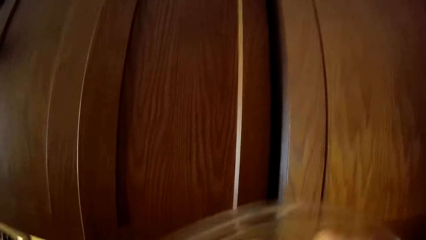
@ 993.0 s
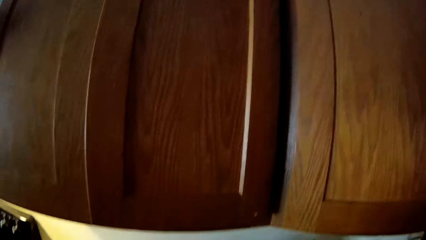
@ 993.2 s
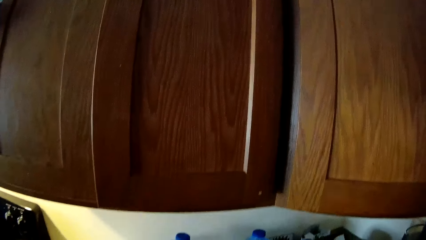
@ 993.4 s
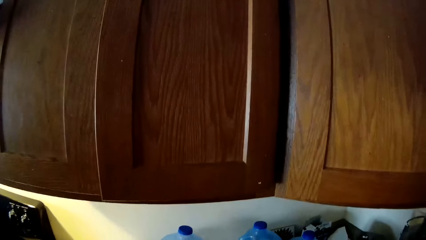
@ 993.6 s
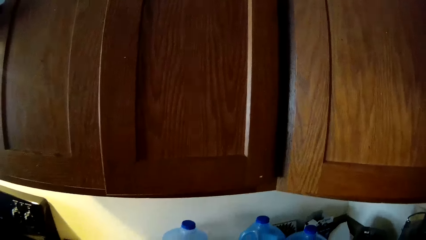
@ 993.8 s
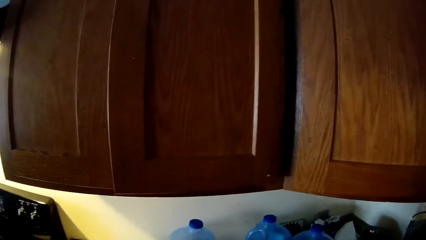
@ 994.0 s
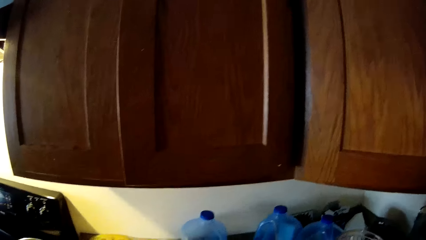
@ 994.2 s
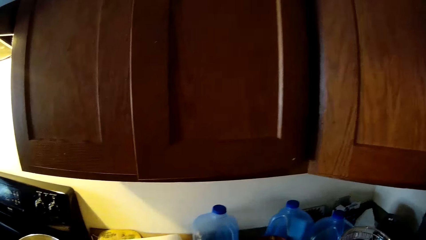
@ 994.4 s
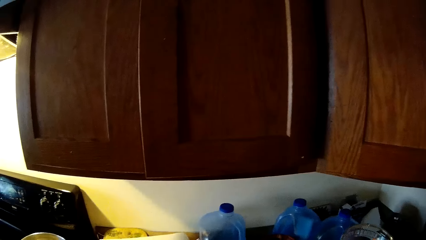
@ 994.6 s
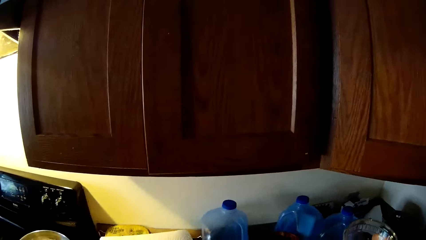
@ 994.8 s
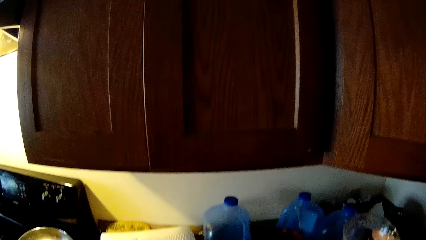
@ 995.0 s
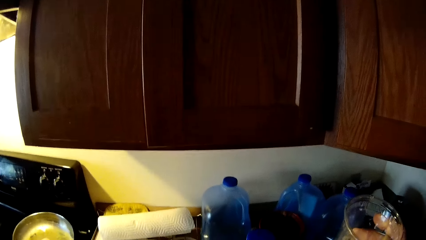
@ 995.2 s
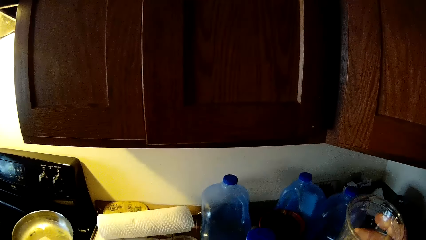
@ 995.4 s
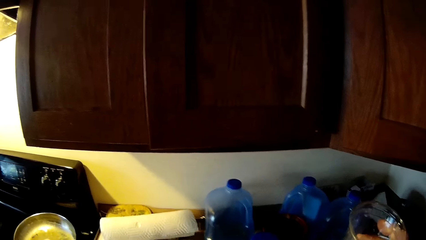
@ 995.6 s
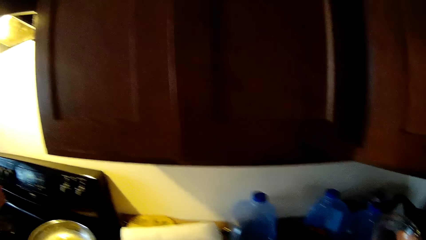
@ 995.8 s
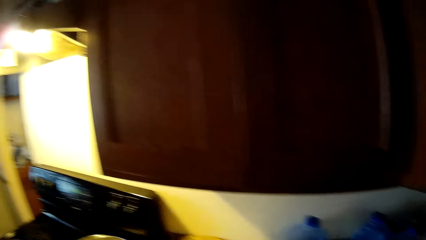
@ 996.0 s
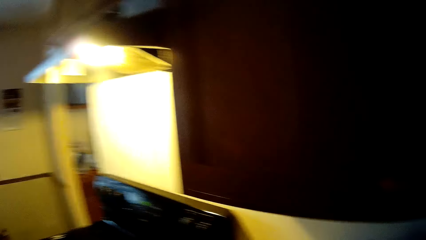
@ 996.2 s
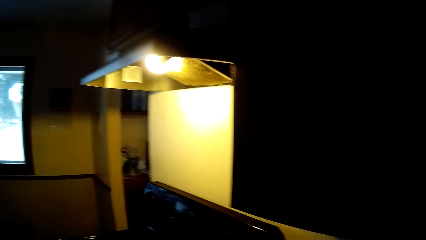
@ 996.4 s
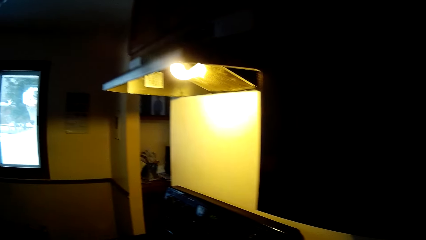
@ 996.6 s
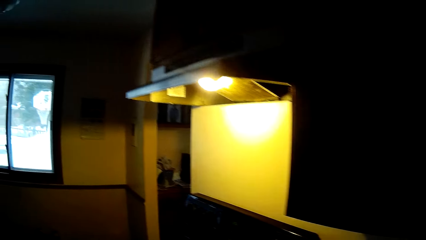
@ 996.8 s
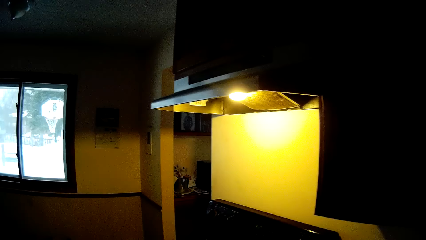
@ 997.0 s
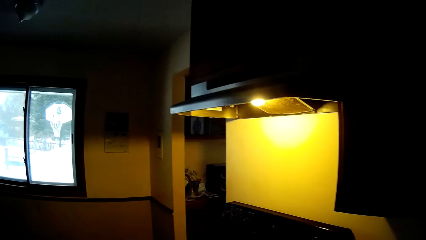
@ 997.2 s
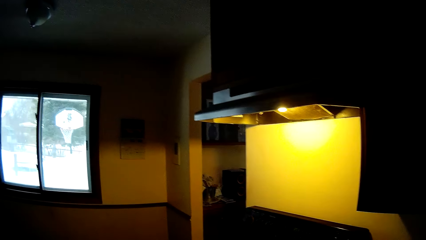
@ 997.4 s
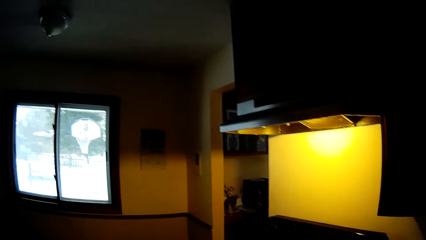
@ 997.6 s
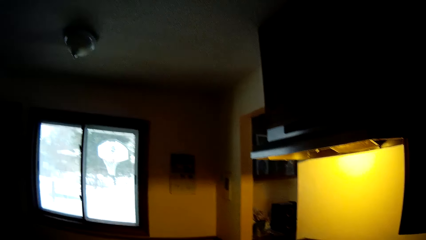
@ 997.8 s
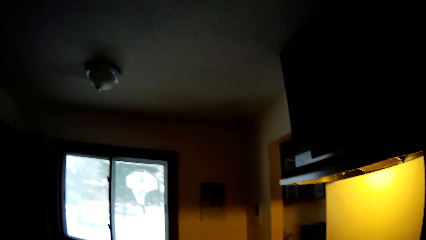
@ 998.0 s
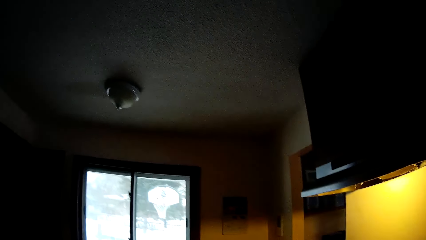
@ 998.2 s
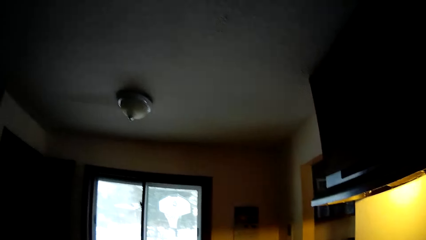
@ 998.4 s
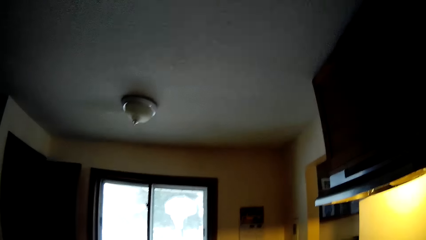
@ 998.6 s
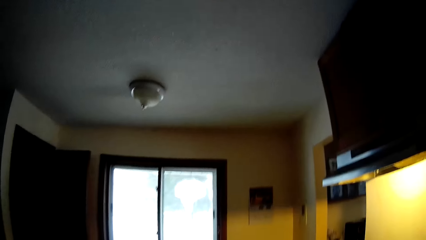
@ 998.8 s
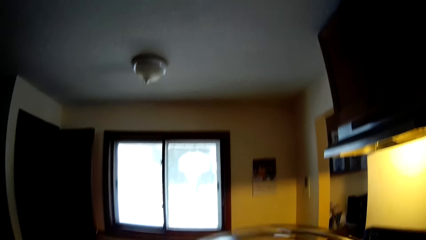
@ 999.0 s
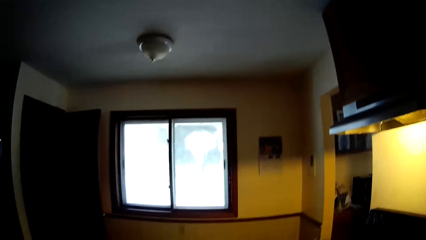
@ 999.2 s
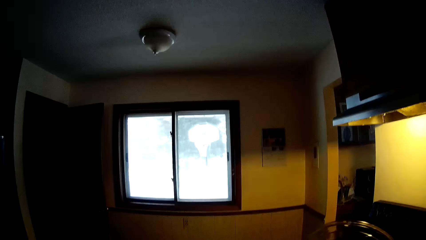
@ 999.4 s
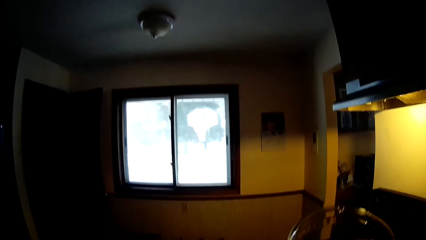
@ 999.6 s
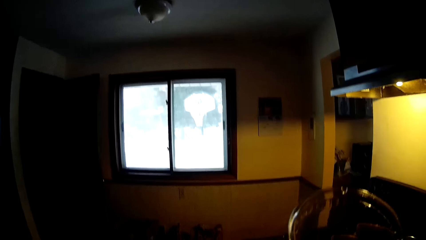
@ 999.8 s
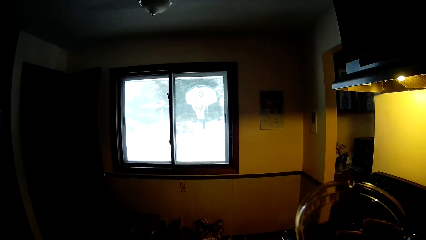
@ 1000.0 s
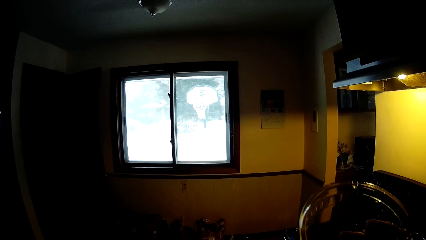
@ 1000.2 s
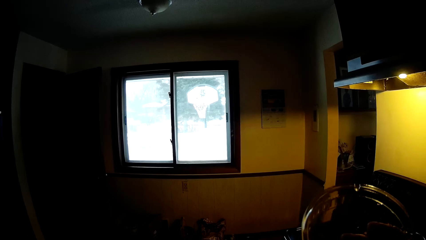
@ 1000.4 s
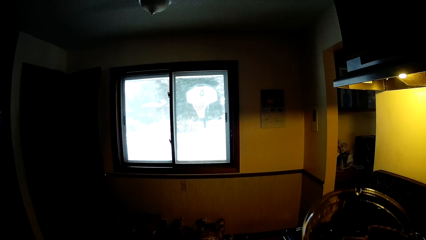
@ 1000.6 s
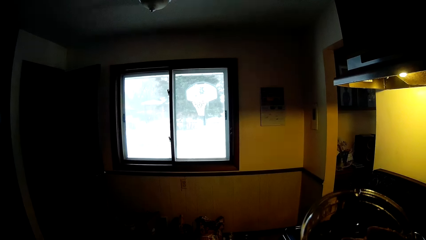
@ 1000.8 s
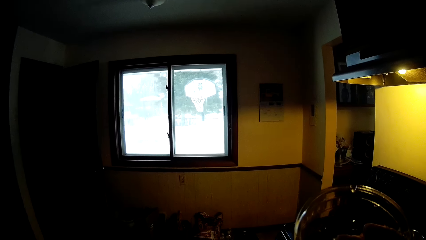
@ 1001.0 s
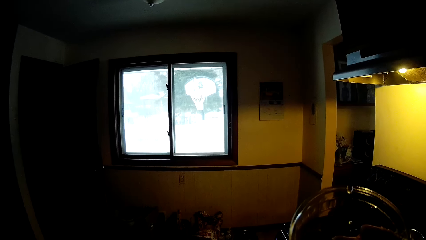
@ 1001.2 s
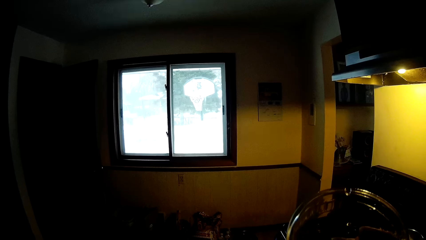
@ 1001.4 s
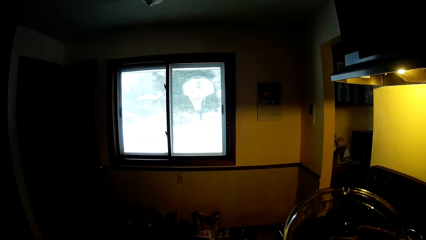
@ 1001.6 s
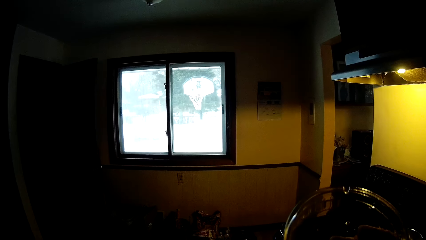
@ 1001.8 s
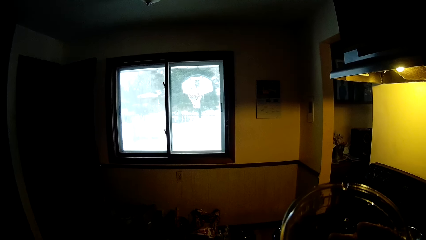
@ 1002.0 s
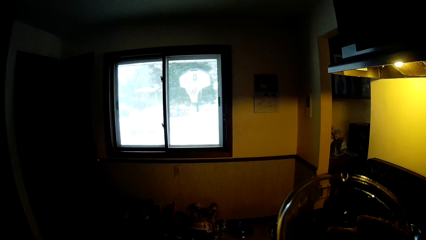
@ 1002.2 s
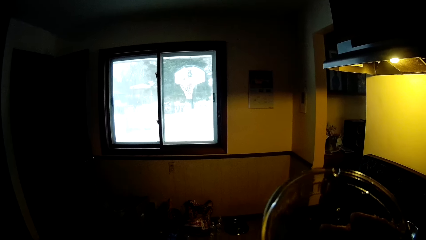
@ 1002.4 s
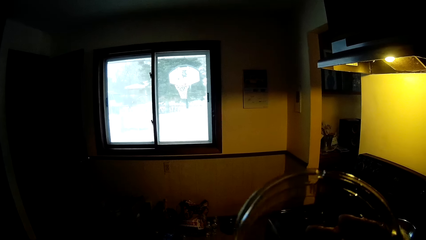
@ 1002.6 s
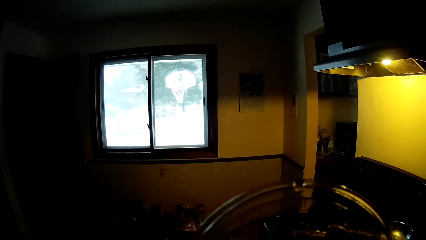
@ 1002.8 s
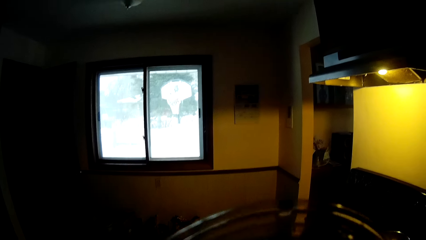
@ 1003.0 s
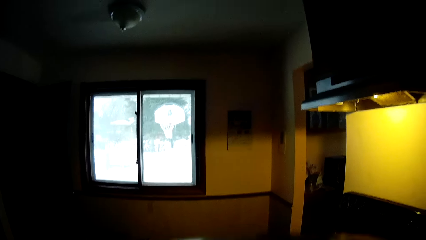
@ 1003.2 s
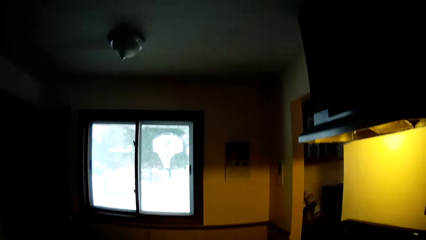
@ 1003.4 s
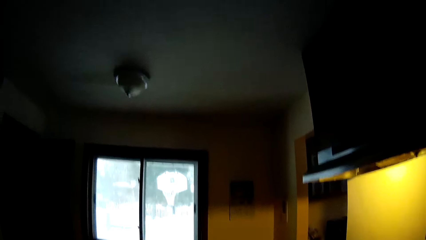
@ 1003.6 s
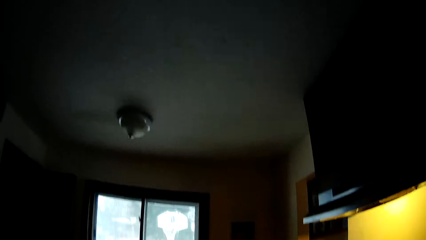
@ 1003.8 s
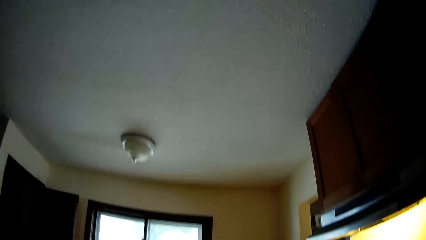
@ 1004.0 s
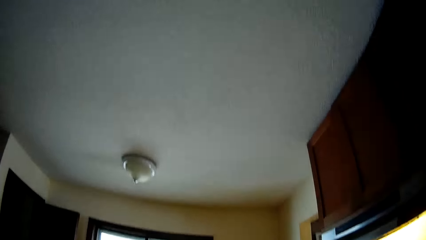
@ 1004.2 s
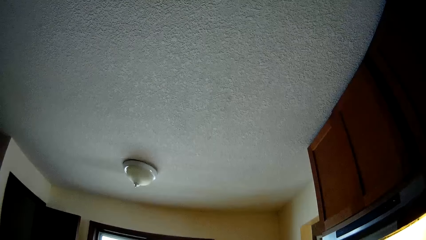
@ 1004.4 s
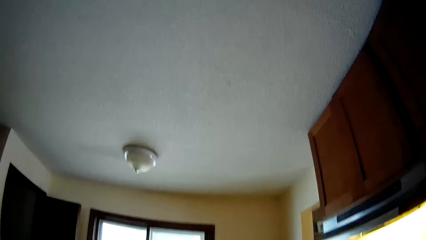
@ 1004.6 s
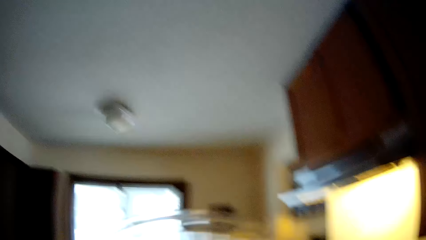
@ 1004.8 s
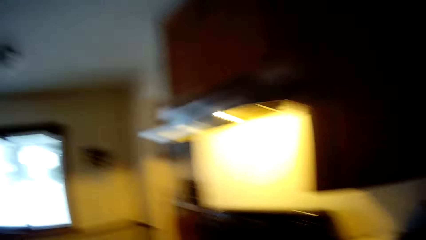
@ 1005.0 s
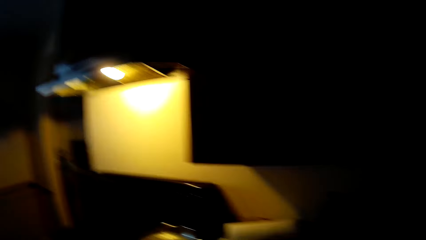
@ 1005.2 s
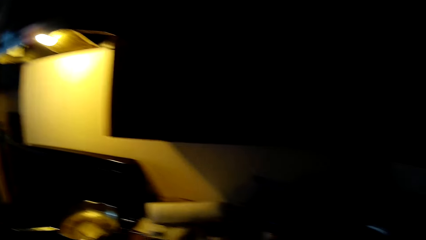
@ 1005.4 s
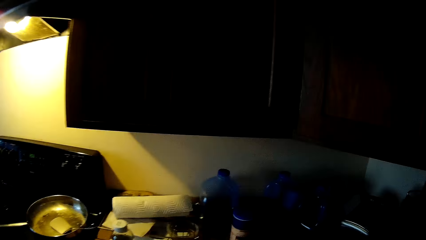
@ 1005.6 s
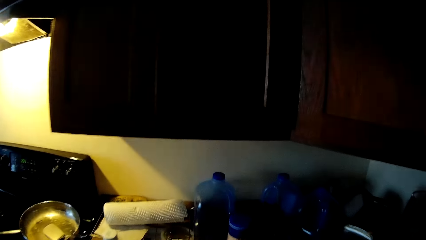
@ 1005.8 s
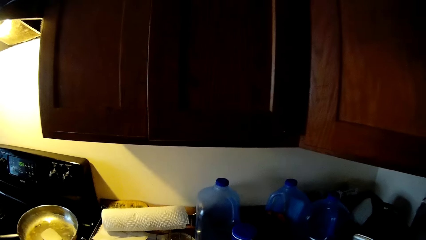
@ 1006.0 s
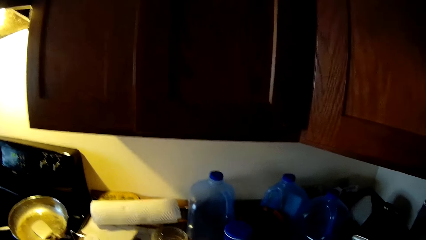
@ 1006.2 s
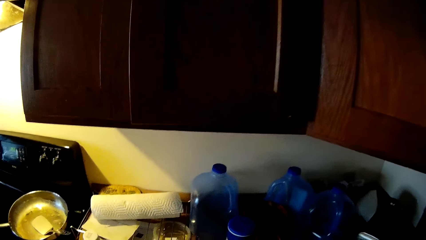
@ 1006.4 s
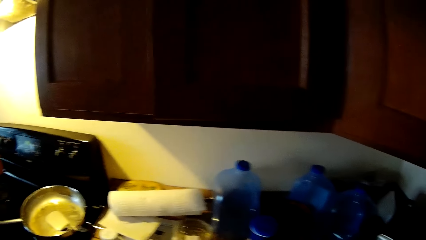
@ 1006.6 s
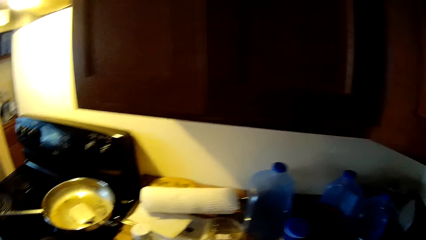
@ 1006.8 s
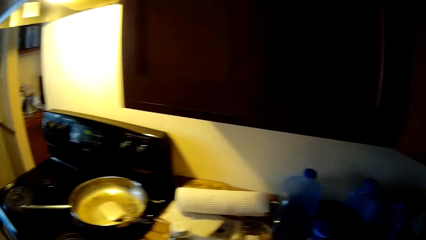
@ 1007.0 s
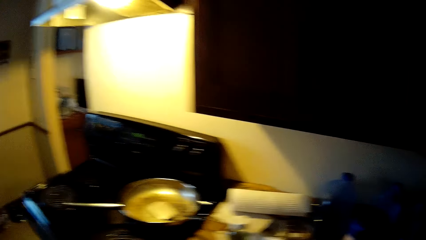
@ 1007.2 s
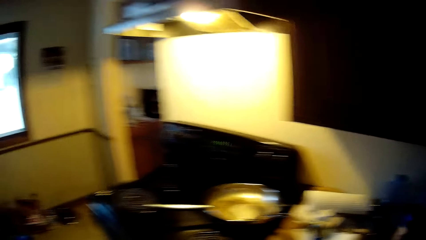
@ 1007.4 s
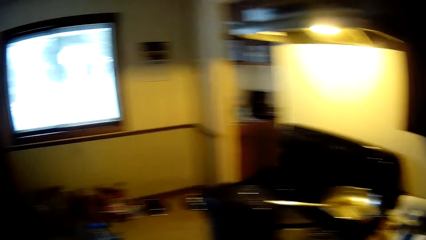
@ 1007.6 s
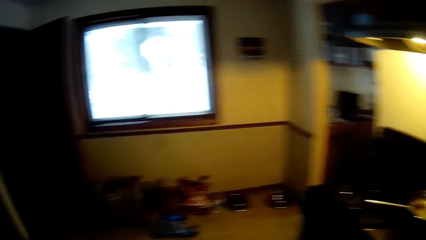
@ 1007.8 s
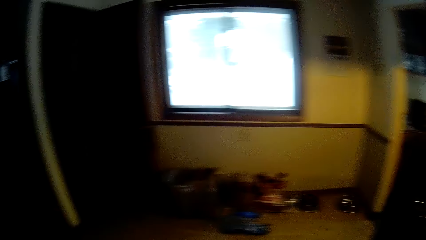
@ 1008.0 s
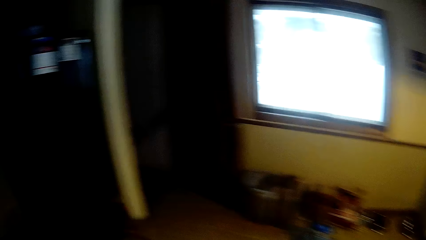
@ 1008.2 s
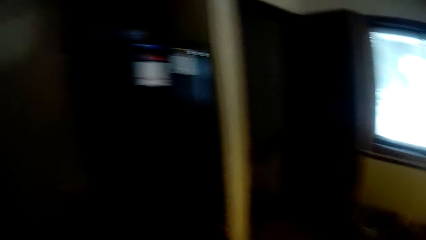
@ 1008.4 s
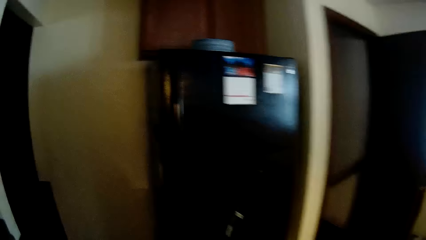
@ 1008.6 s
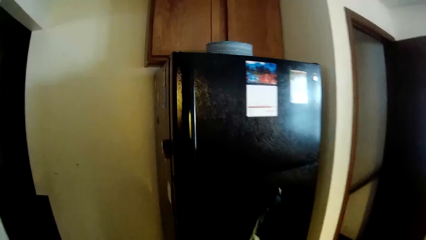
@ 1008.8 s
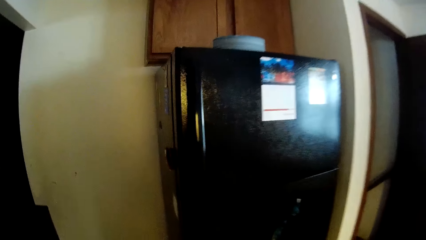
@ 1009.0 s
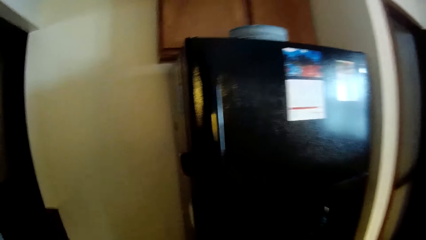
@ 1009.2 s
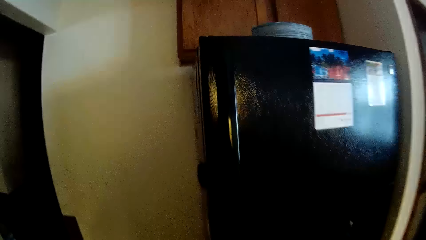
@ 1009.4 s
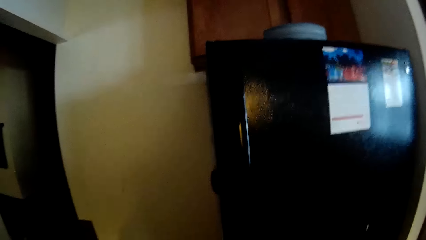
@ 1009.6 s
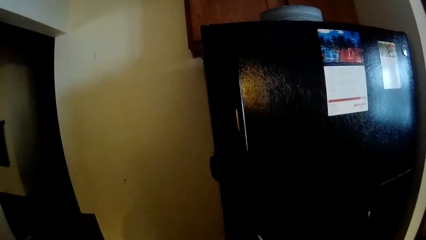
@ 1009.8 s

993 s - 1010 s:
The camera wearer holds a glass cup with his right hand. He drinks the drink. He walks around.
